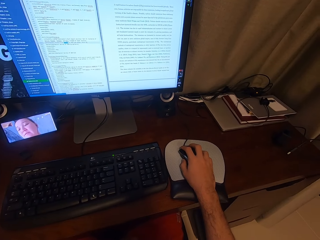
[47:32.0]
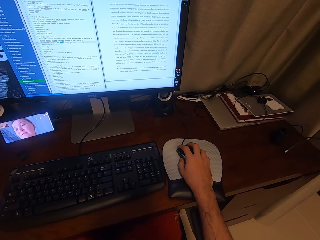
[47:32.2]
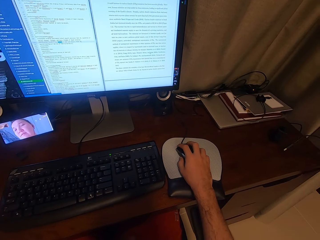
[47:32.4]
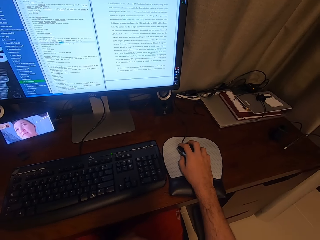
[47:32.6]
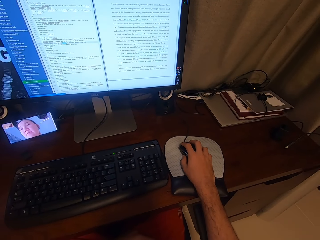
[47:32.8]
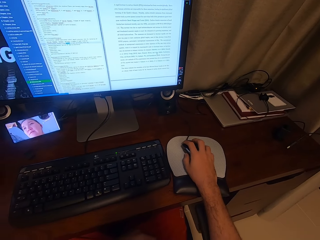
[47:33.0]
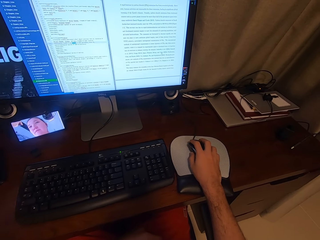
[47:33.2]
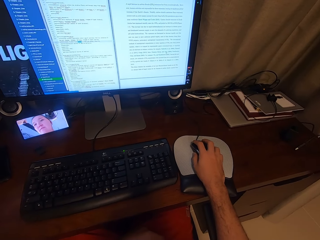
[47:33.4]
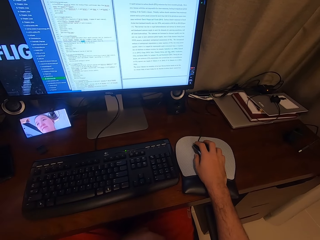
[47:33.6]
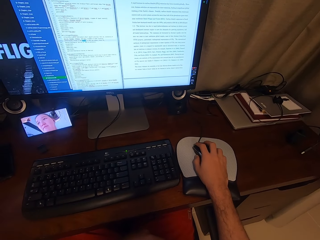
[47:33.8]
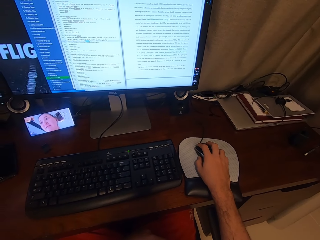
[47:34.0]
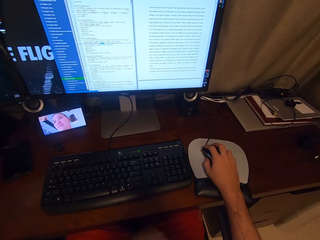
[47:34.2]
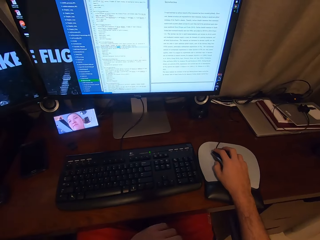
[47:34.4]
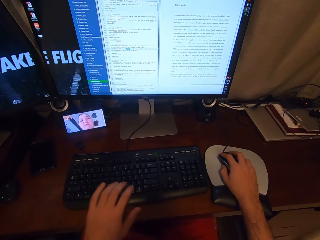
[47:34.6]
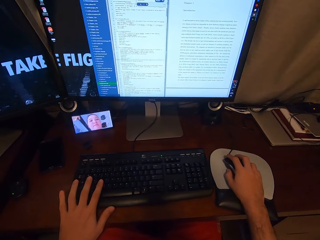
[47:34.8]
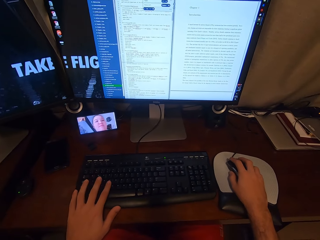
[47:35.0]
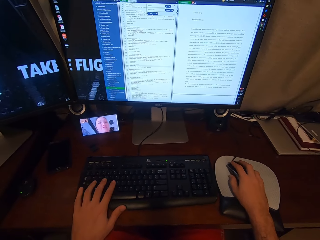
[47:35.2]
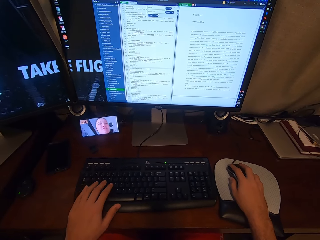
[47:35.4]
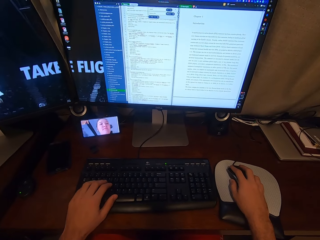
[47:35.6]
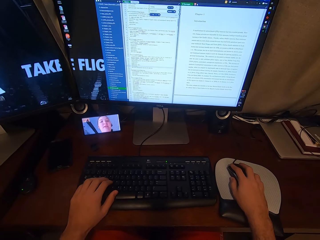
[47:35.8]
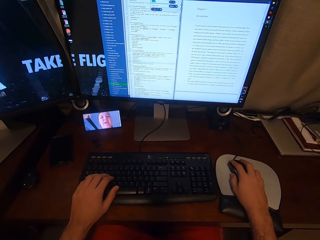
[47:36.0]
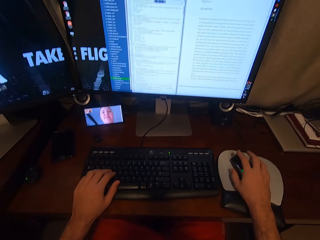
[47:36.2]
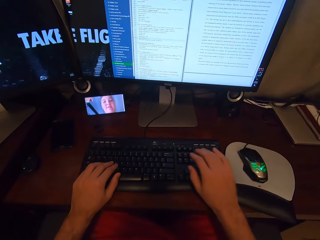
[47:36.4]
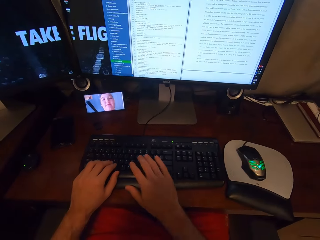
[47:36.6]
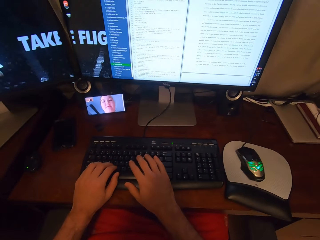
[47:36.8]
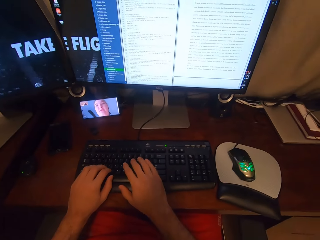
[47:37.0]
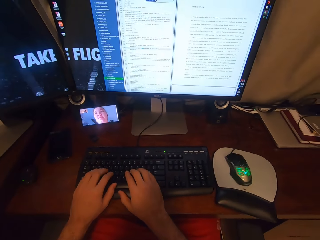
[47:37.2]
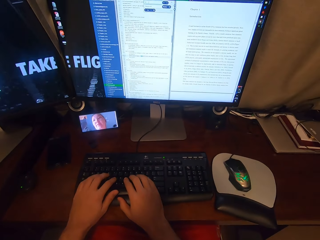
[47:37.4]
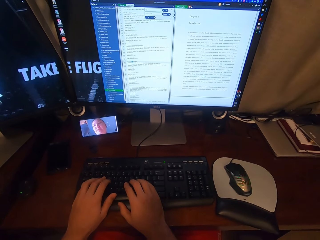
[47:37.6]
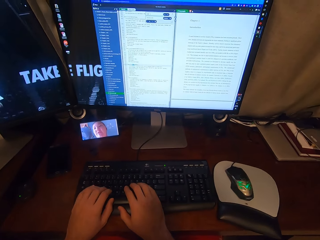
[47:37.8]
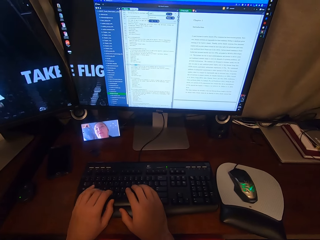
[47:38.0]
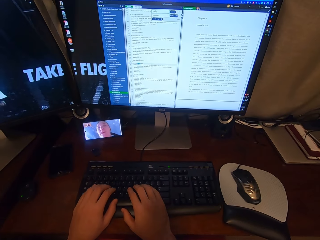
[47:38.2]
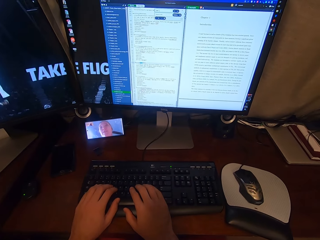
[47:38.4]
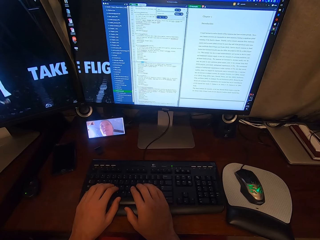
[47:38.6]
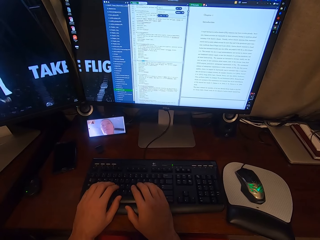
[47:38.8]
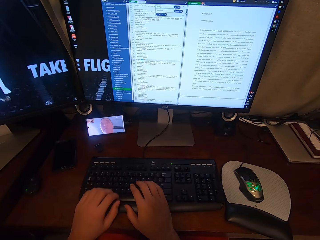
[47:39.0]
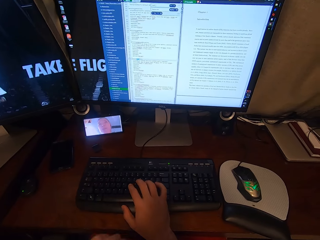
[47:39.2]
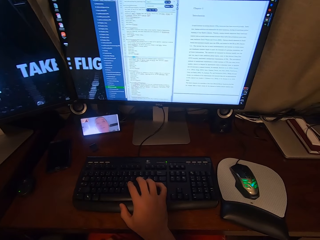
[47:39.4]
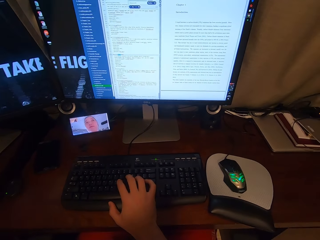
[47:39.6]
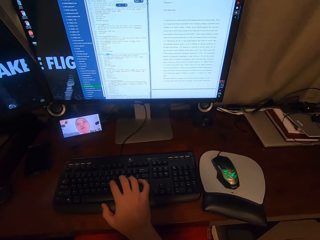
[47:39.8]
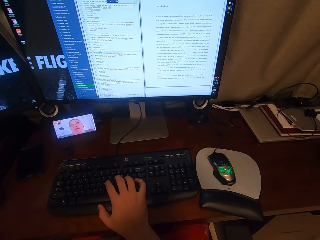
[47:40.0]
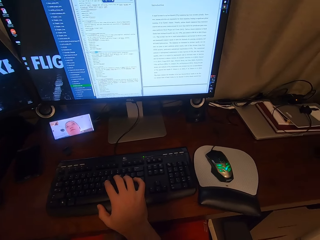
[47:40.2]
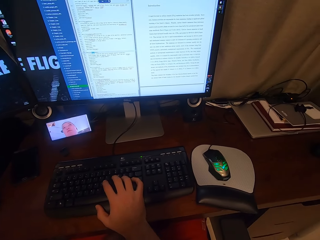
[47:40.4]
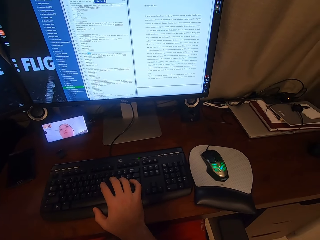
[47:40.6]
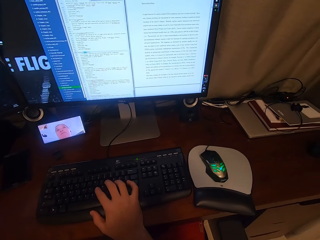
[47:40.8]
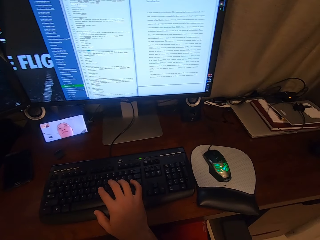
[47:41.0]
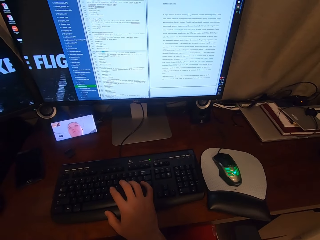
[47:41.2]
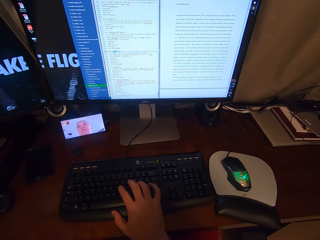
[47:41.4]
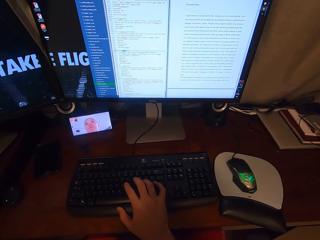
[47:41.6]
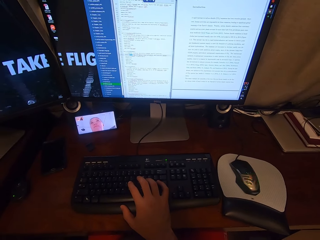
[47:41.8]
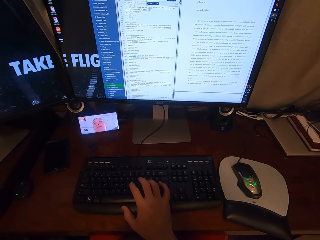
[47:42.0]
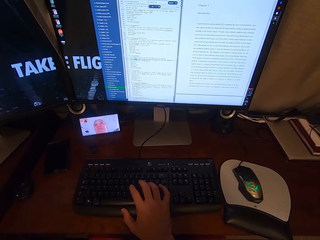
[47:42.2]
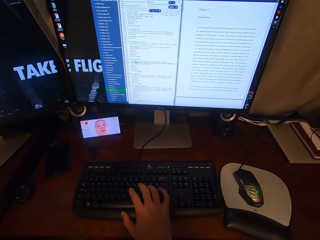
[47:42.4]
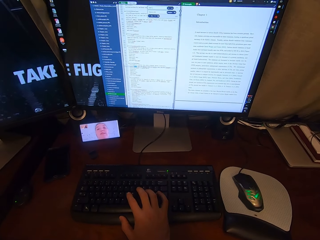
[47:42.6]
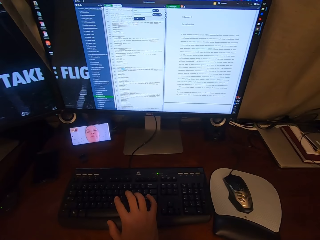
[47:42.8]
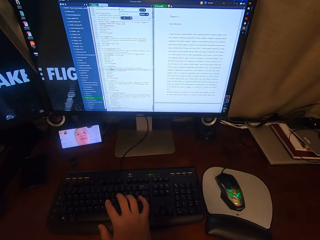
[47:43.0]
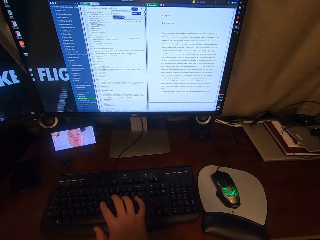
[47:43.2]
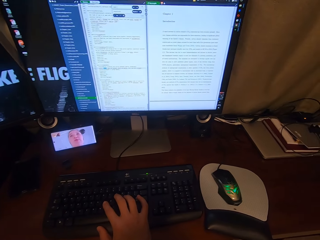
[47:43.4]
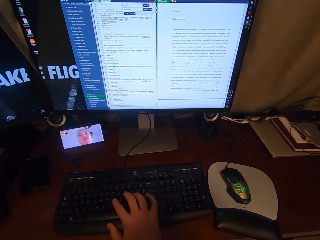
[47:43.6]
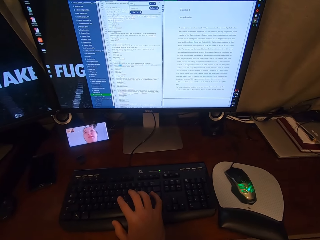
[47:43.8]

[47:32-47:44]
The camera wearer looks at the phone. He scrolls the computer. He types on the keyboard attached to the desktop computer with his hands. He removes his left hand from the keyboard attached to the desktop computer. He looks at the phone.

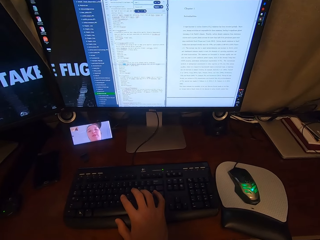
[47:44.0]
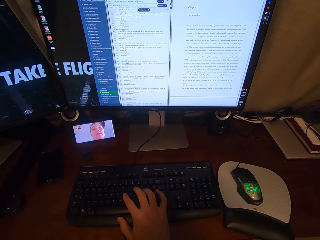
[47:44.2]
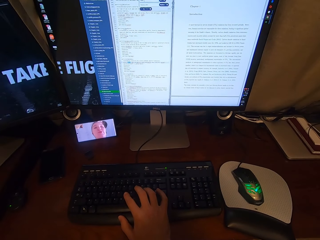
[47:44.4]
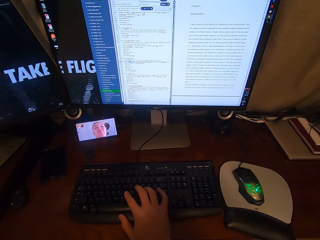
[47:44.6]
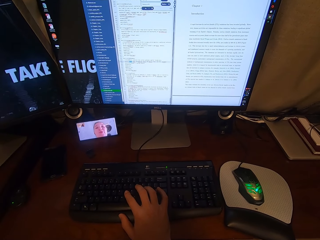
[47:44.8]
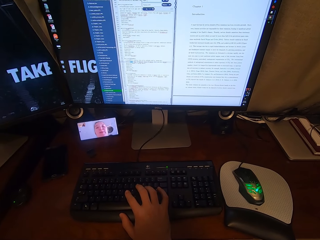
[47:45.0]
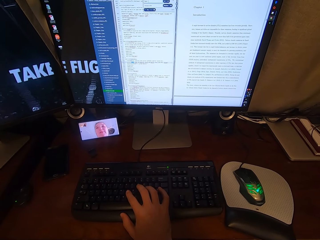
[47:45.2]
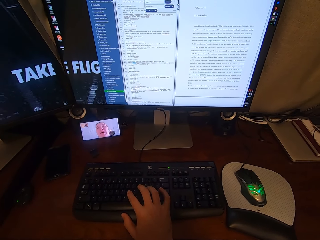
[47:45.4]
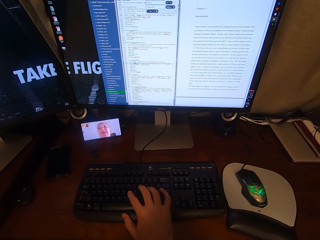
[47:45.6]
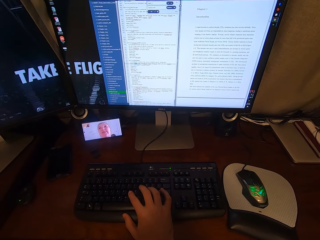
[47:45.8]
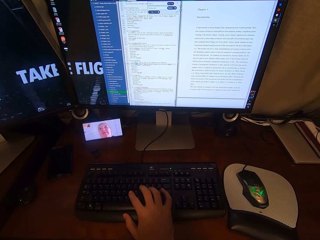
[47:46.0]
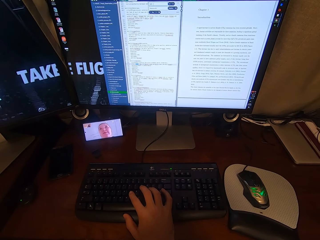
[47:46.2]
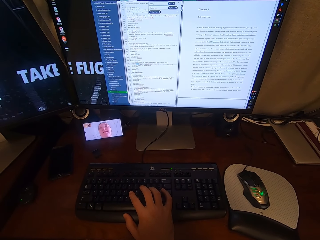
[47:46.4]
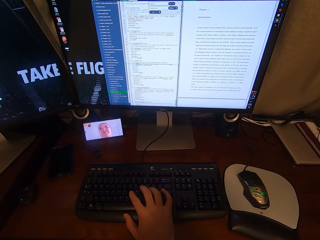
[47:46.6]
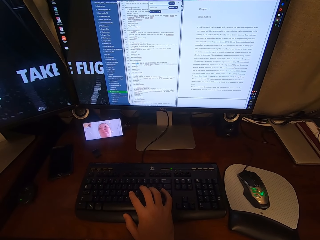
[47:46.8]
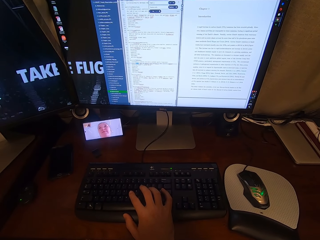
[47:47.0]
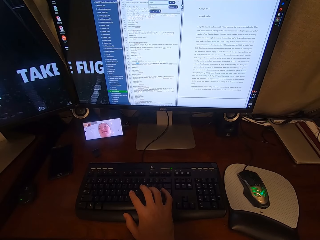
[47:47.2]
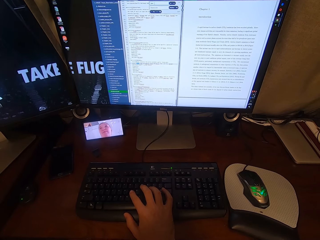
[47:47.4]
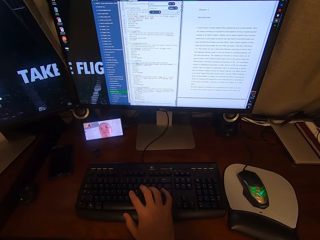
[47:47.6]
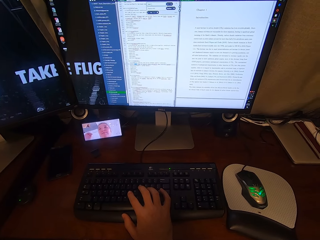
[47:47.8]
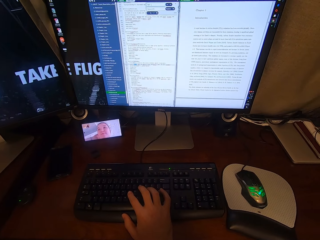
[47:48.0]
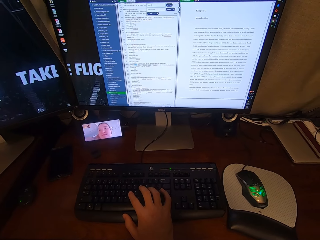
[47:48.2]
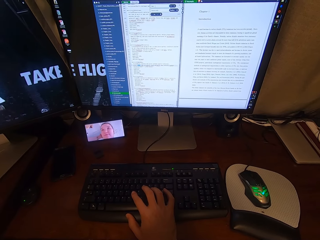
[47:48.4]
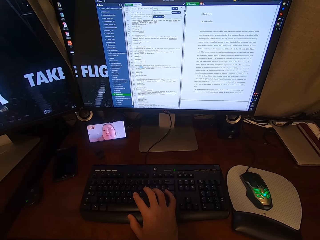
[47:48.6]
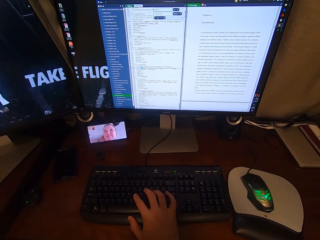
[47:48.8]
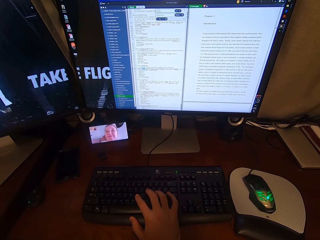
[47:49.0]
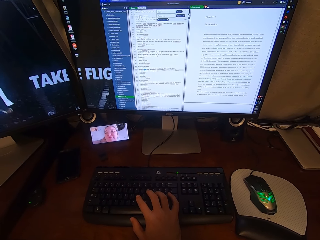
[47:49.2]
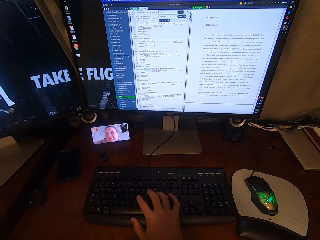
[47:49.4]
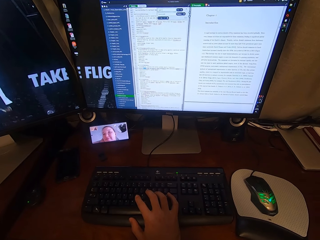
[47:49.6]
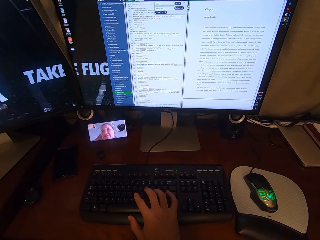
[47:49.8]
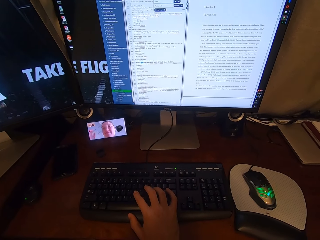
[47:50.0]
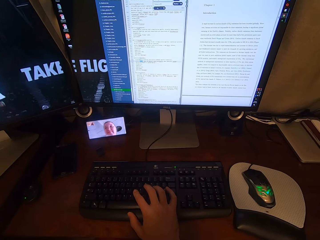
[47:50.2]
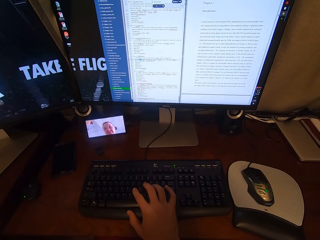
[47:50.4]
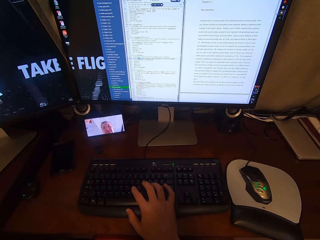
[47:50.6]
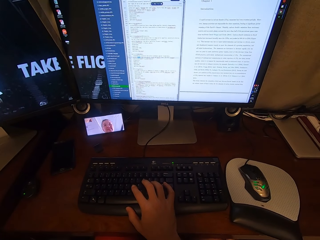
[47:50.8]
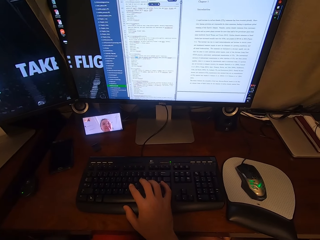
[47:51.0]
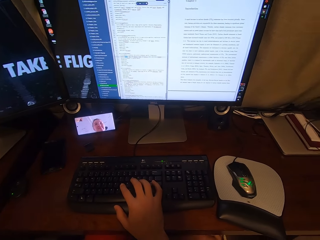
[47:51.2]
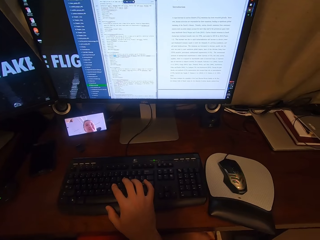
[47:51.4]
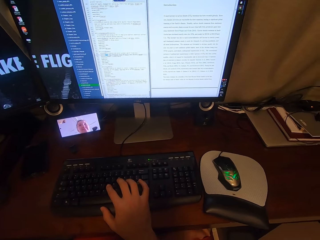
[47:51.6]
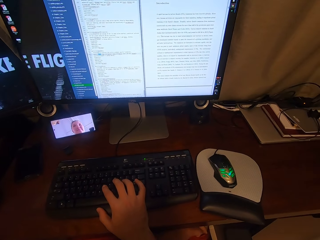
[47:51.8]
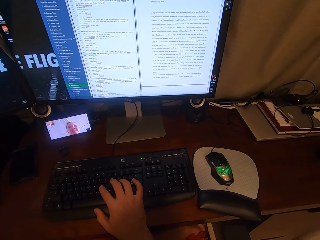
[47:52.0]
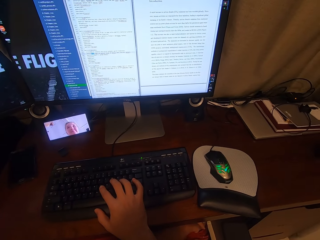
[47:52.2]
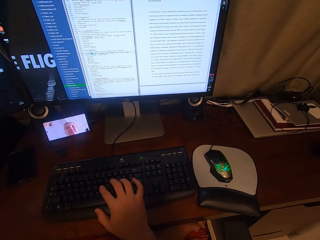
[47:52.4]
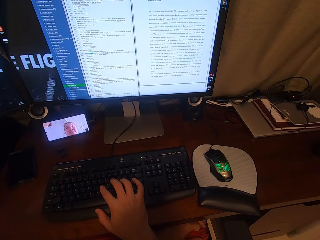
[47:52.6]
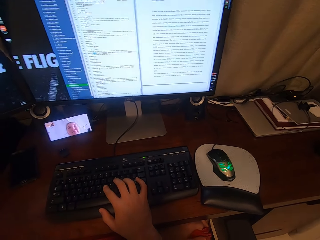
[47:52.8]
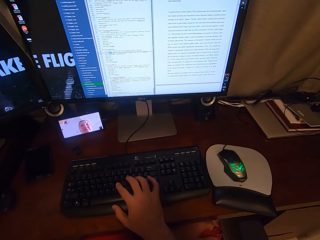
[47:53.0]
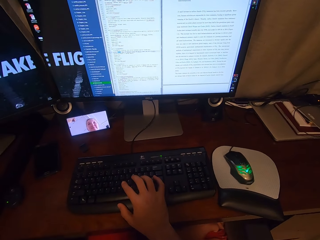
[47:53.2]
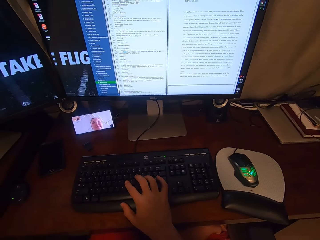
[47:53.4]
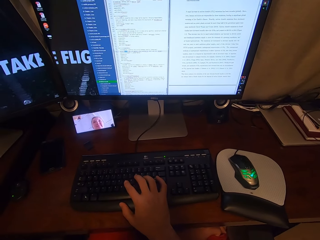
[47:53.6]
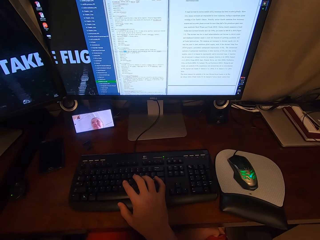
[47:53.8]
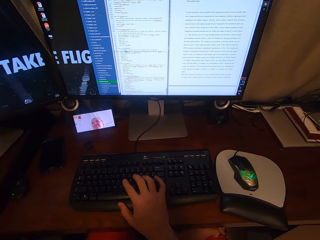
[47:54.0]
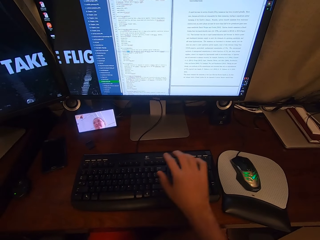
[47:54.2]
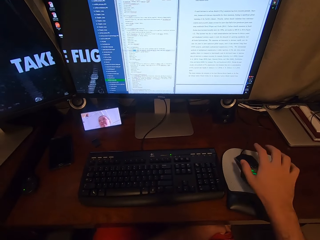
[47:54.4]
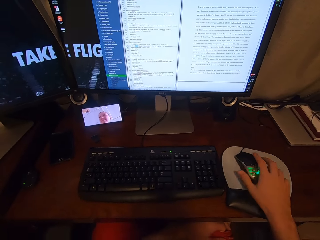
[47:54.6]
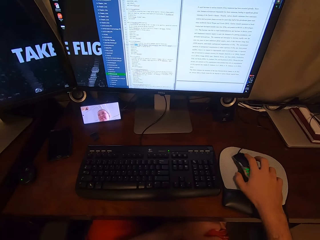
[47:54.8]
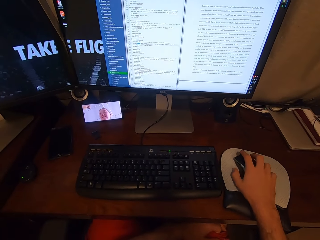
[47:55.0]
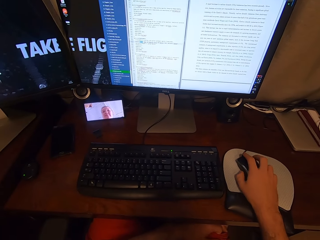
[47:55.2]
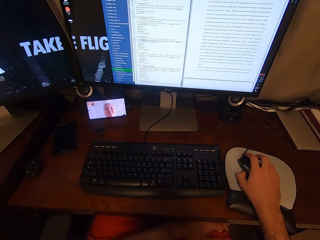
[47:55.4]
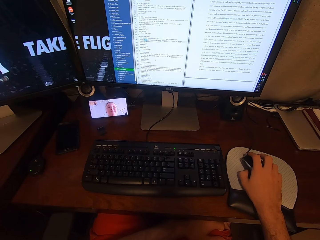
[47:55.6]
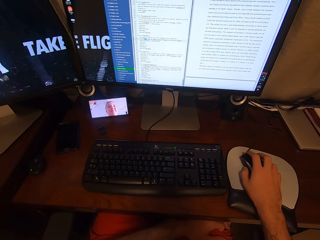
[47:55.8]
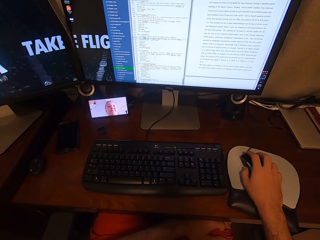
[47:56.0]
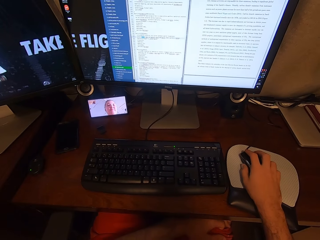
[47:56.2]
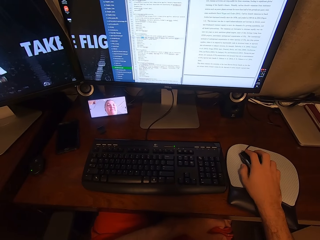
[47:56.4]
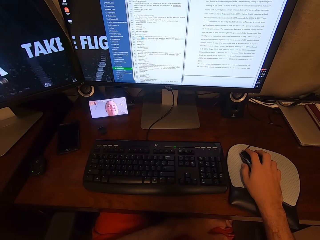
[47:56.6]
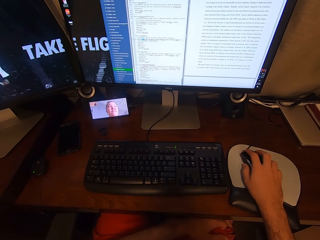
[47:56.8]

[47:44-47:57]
The camera wearer holds the USB mouse attached to the desktop computer with his right hand.
